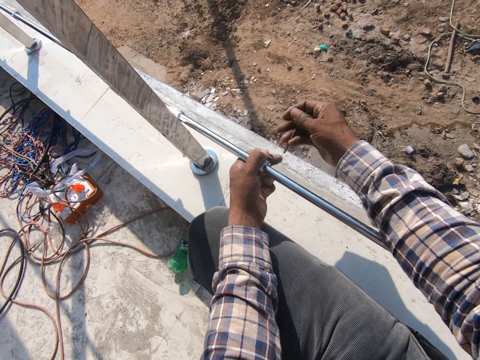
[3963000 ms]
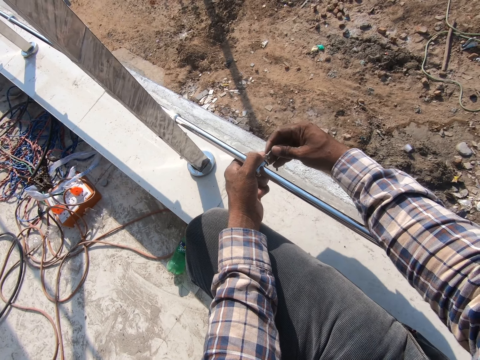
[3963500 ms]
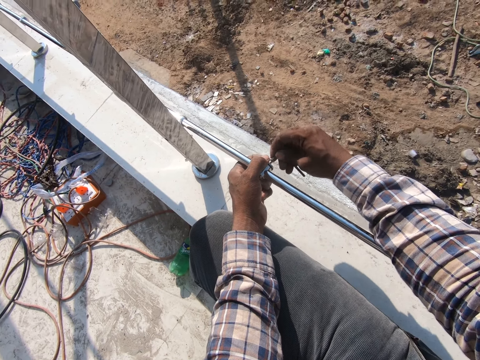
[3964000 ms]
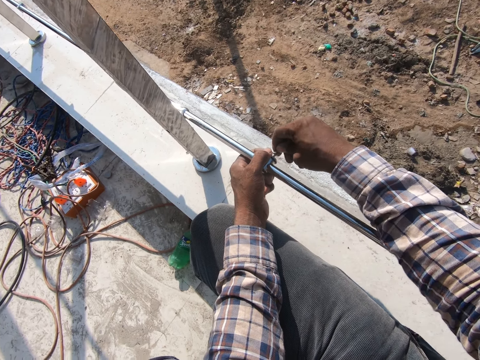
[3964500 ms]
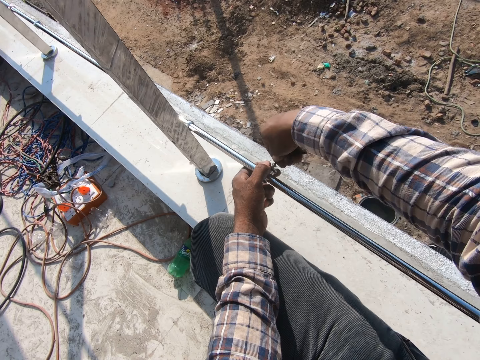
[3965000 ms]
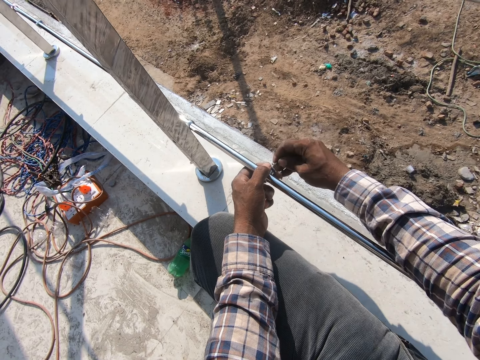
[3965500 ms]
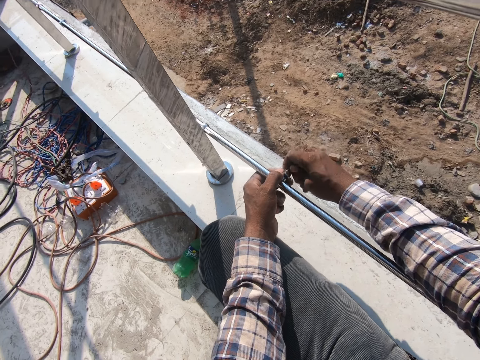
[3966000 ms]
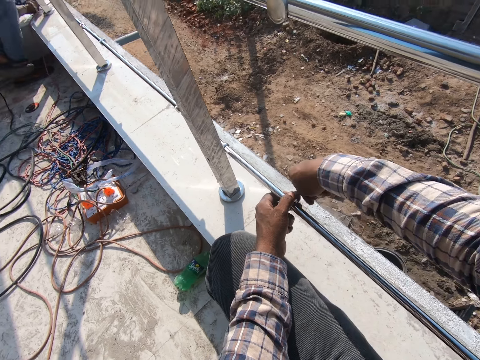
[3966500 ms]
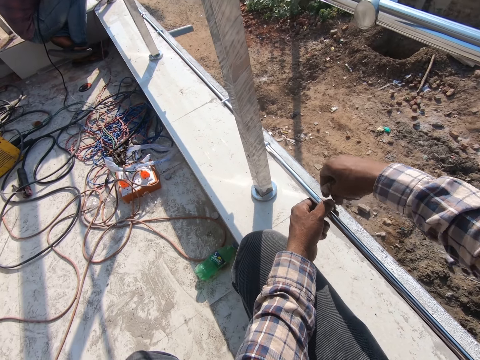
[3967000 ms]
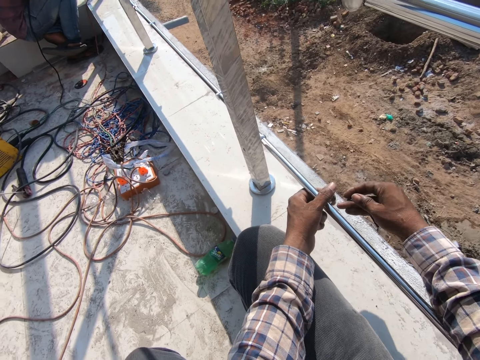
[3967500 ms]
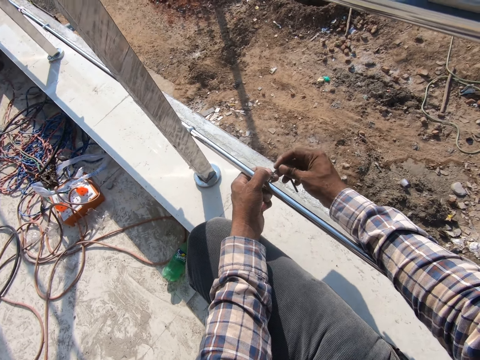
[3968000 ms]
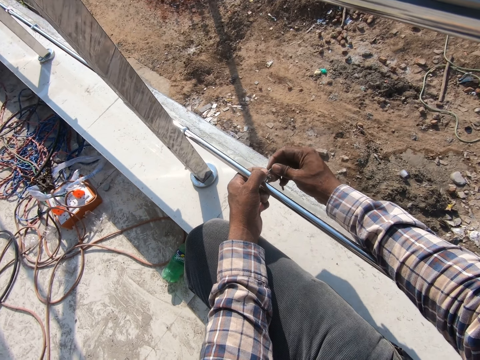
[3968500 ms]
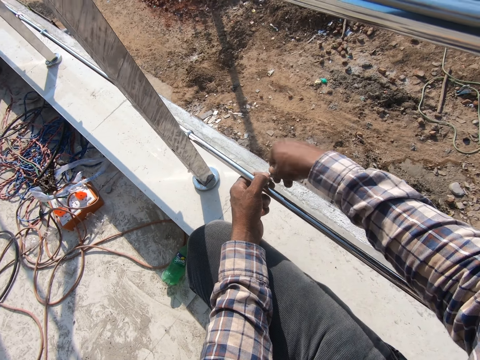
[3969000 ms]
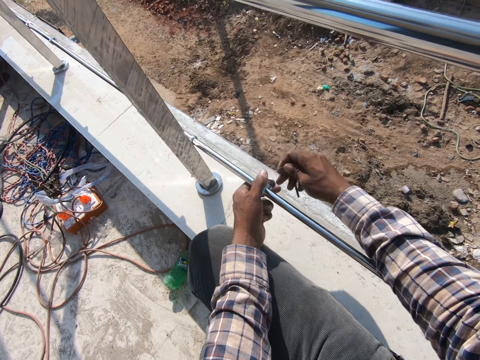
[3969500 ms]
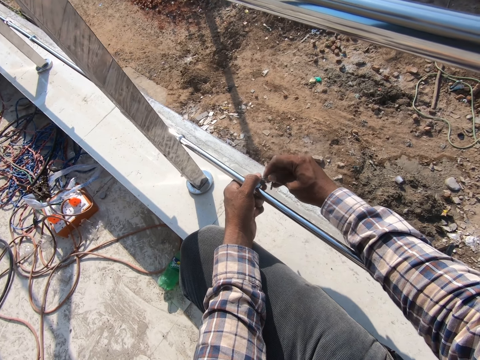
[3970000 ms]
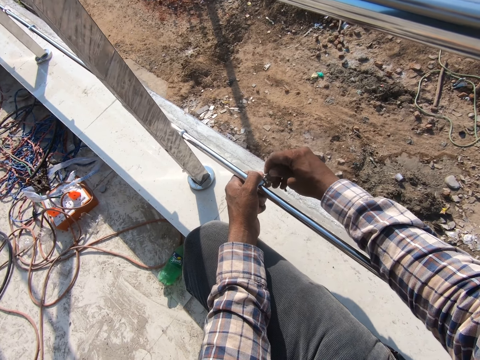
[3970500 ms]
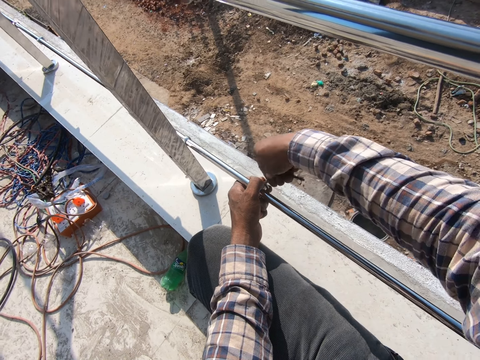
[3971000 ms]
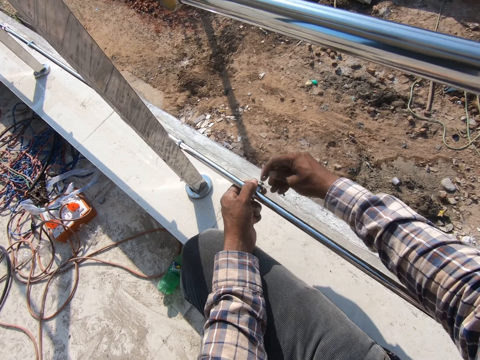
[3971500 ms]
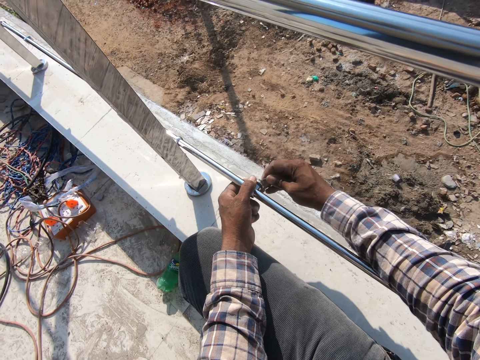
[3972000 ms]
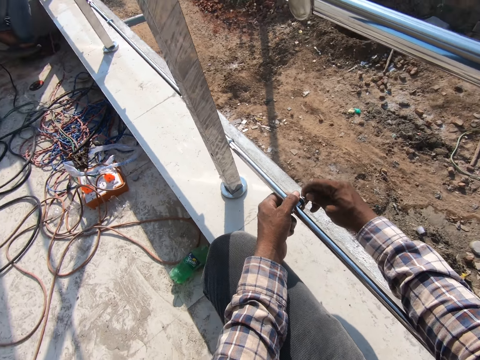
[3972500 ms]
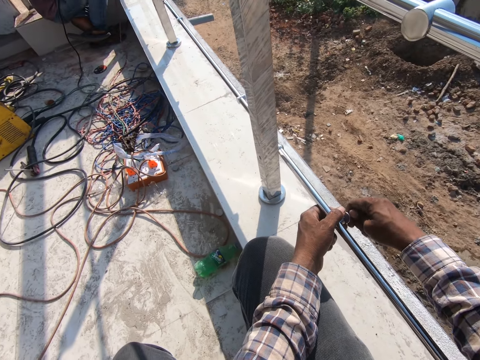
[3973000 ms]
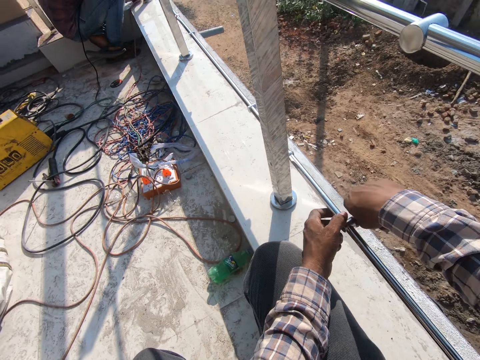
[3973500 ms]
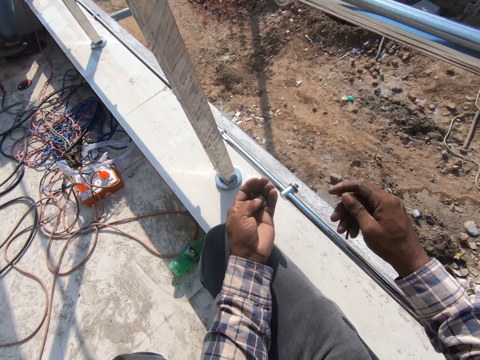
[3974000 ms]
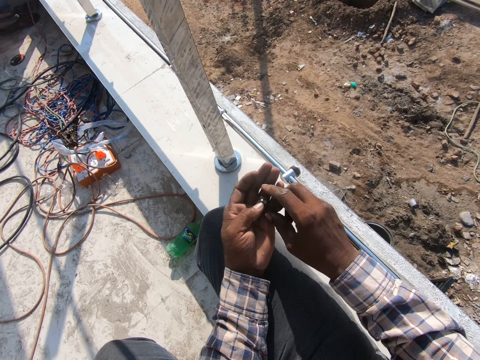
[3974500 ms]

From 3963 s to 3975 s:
The camera wearer tightens something.

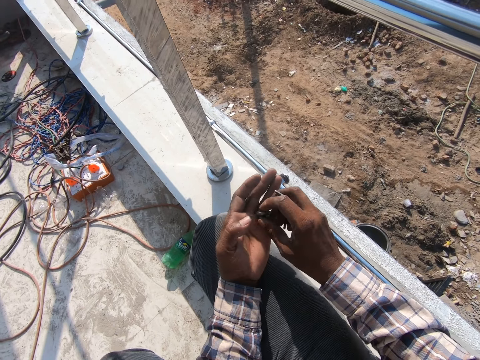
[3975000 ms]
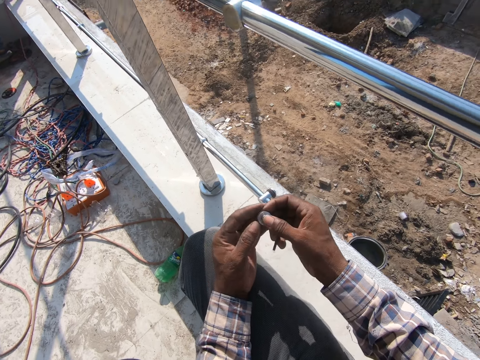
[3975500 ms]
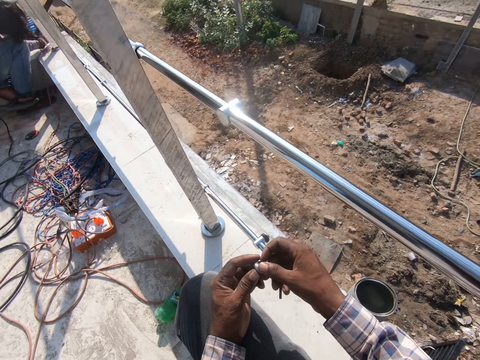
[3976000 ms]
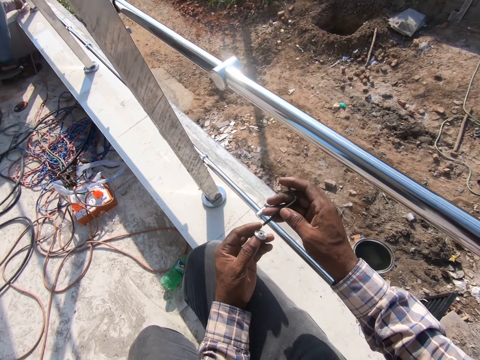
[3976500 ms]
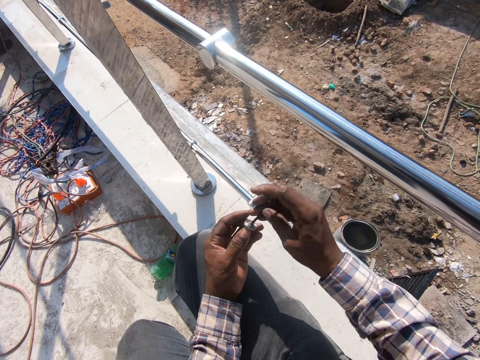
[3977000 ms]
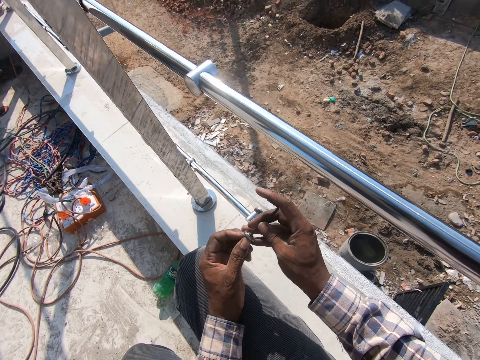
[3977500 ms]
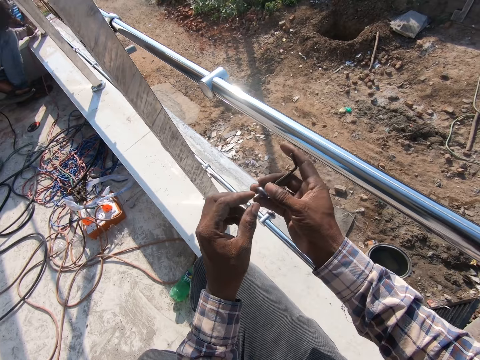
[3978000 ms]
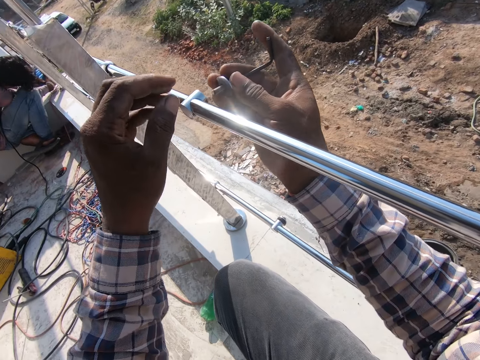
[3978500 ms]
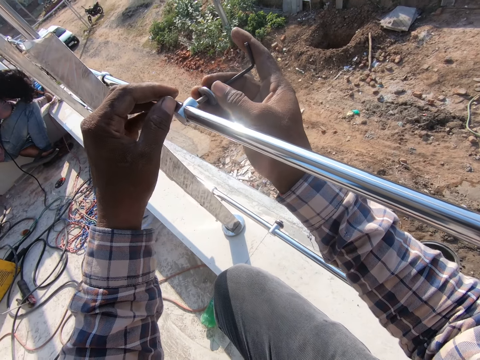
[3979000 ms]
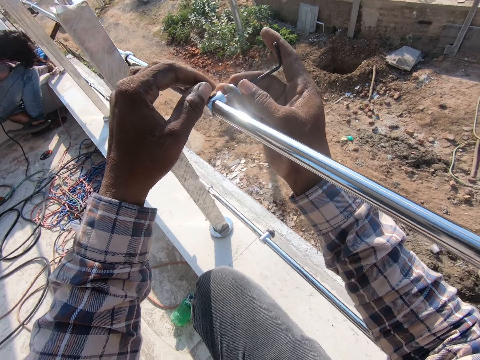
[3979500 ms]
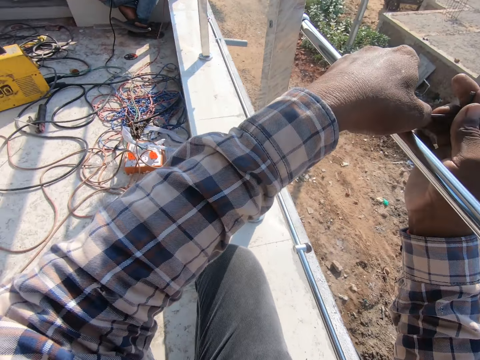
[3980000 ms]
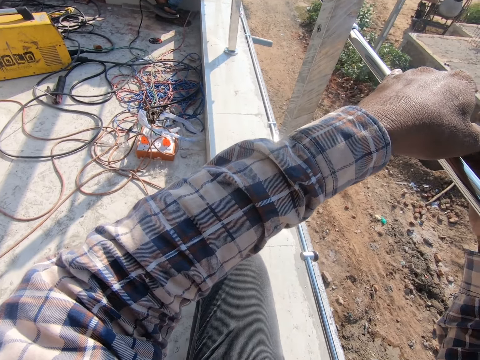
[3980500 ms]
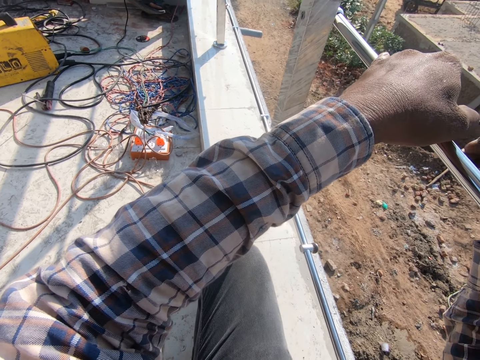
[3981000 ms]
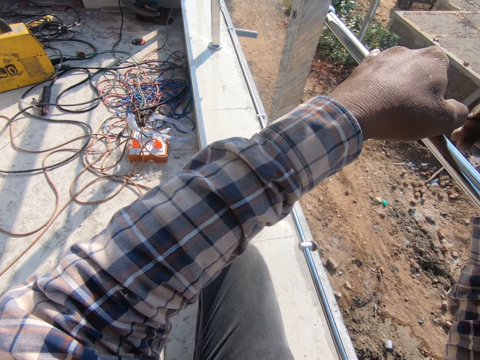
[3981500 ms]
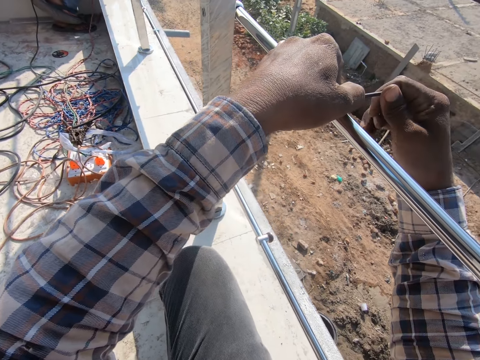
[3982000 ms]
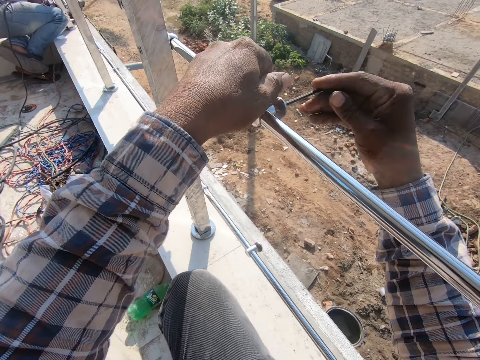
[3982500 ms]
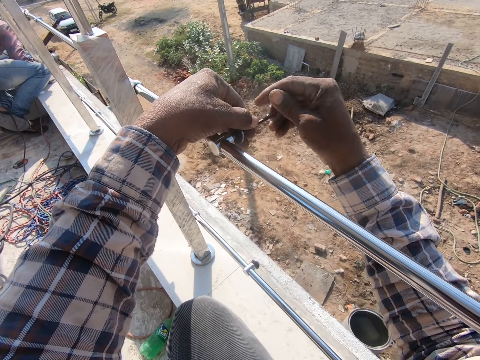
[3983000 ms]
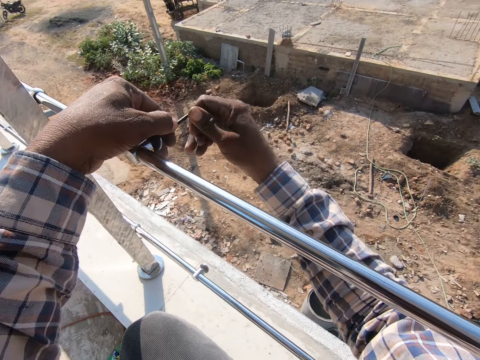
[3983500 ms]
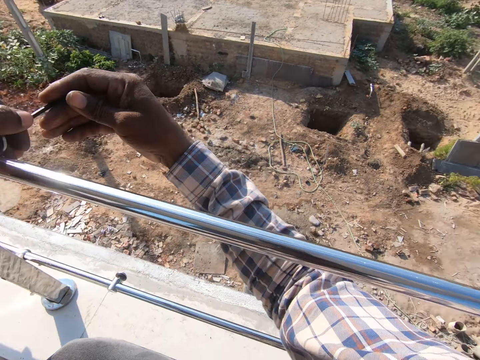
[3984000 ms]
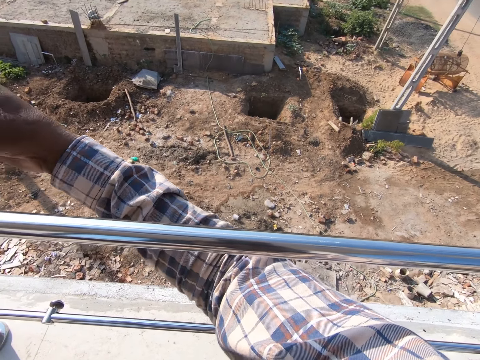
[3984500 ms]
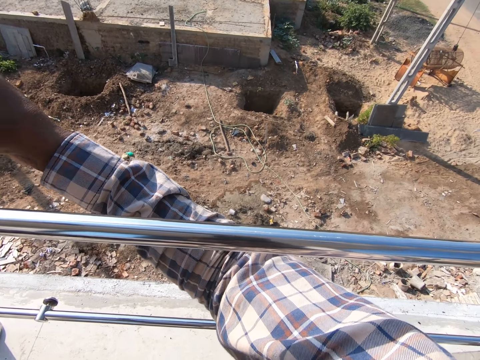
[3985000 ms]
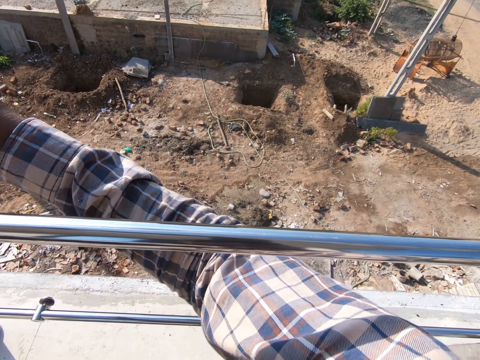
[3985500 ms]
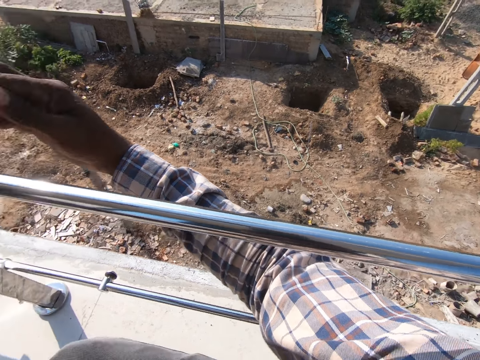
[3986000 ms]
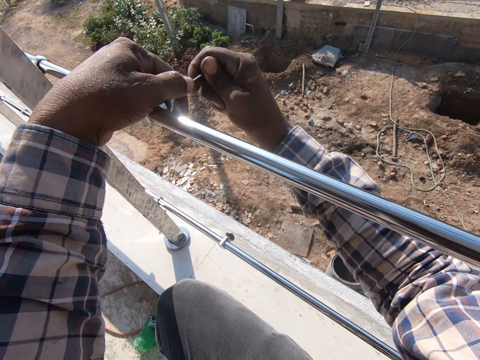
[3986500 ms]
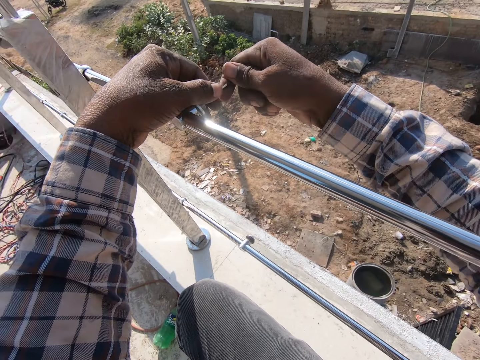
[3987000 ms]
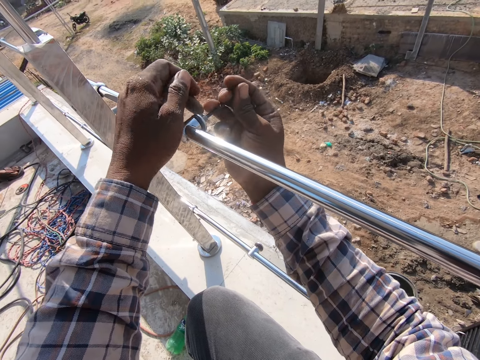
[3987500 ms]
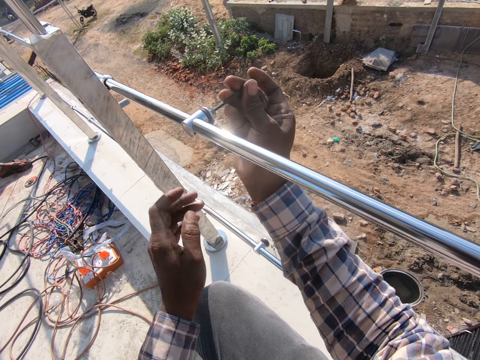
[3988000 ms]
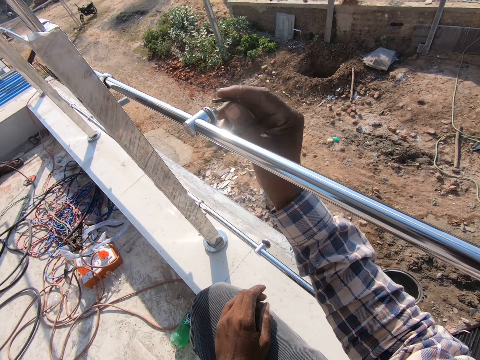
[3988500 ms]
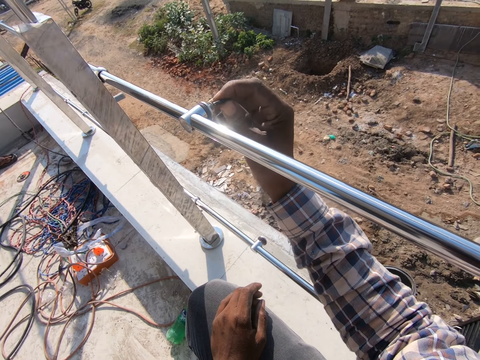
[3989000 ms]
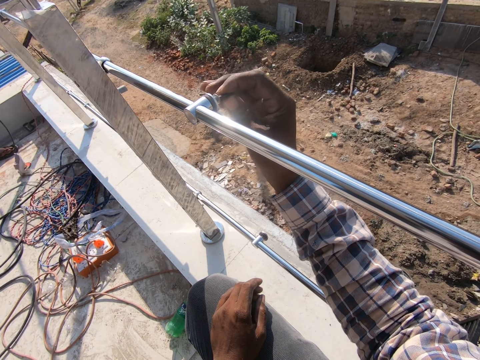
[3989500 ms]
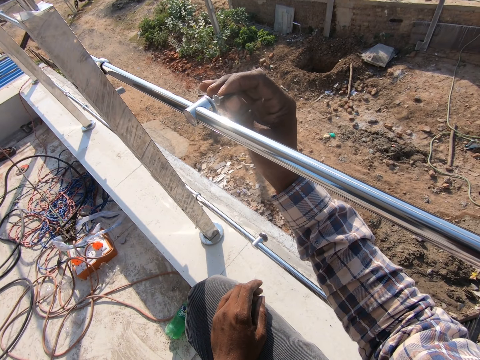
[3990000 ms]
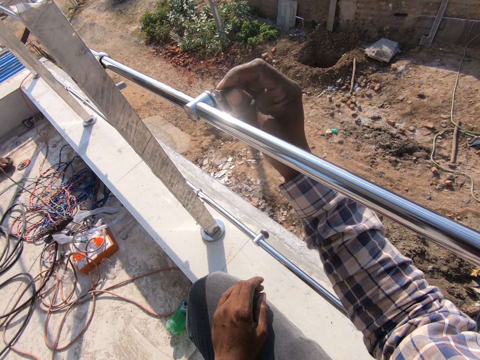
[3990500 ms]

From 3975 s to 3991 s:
The camera wearer takes something. They insert the bolt in the metal. They fasten the bolts with nuts on the metal rails. They tighten something.
